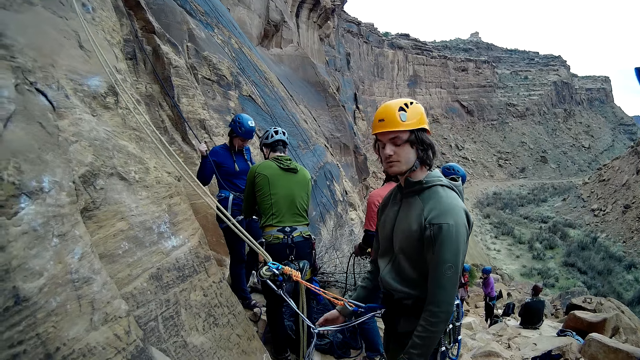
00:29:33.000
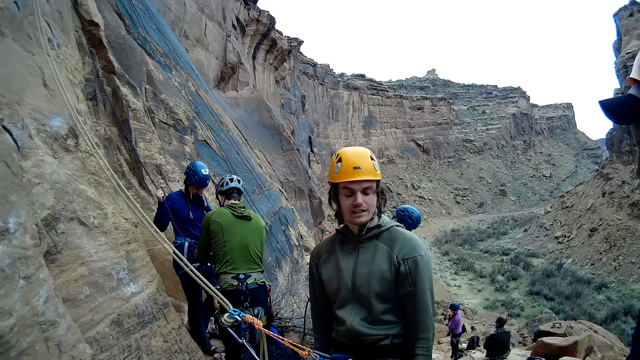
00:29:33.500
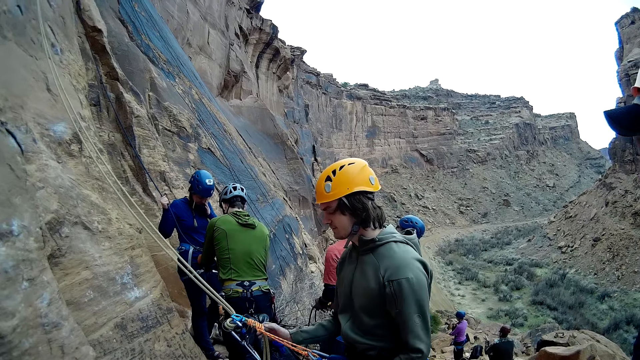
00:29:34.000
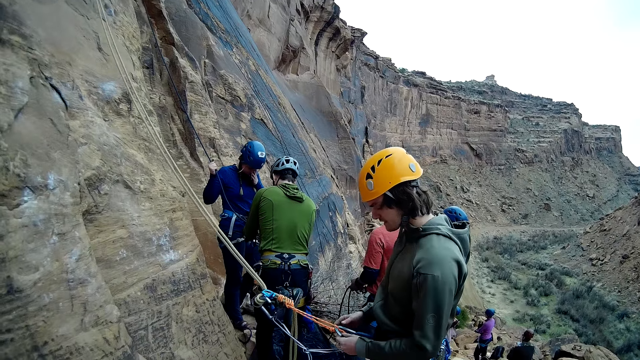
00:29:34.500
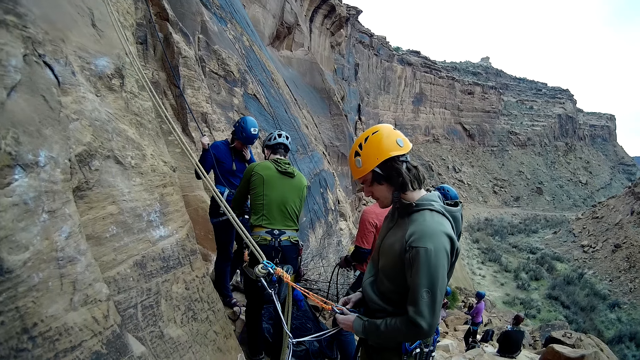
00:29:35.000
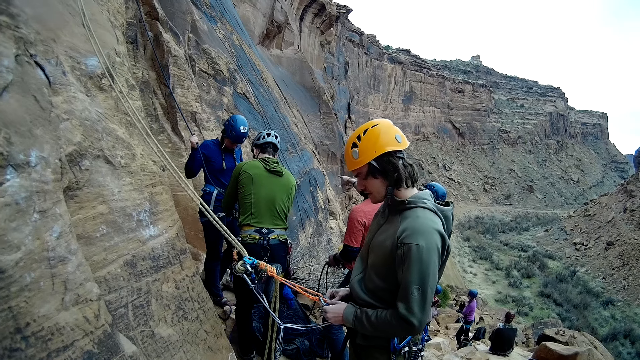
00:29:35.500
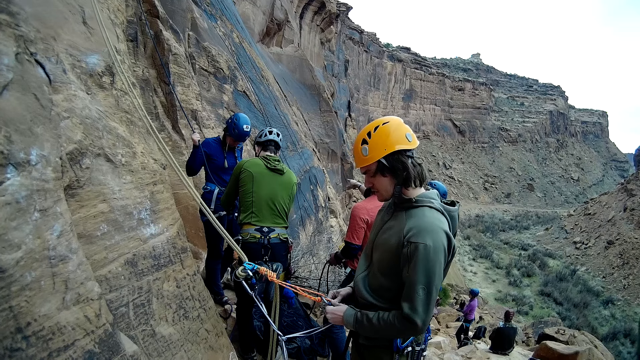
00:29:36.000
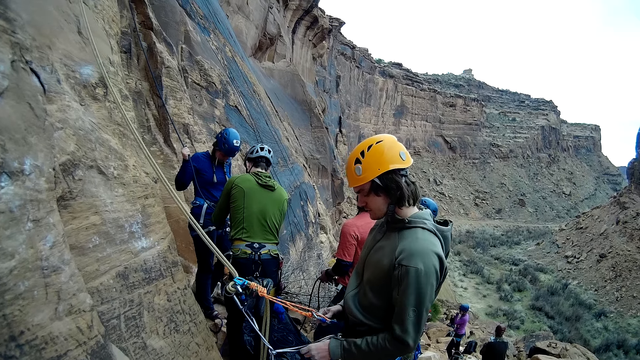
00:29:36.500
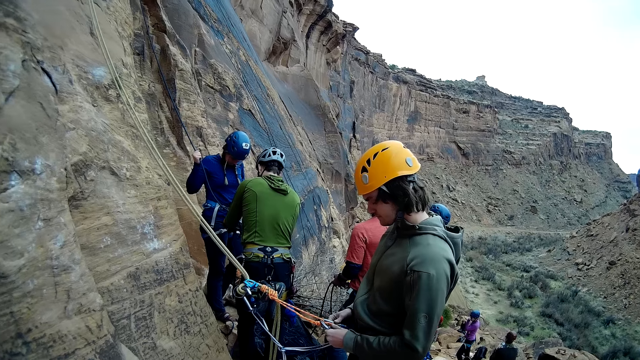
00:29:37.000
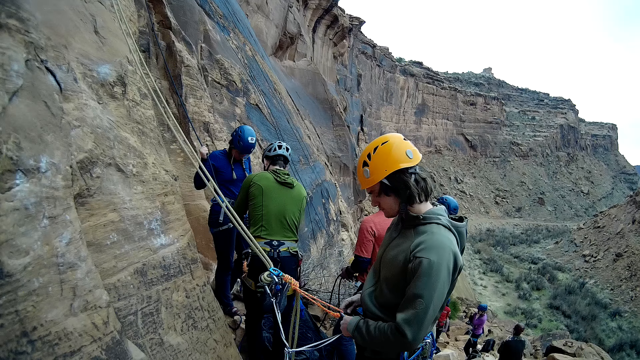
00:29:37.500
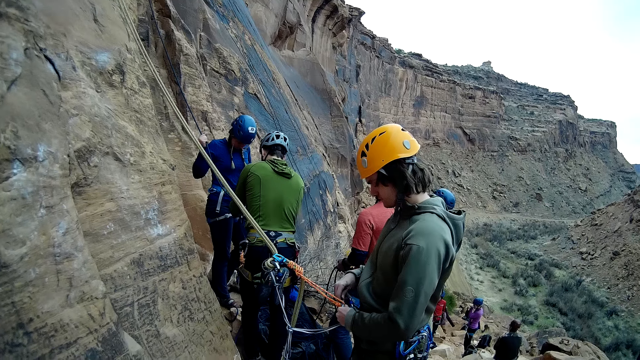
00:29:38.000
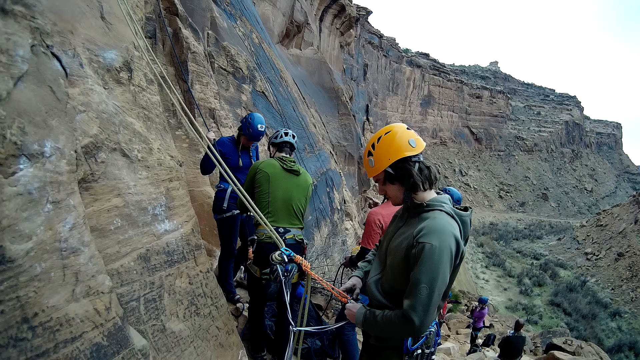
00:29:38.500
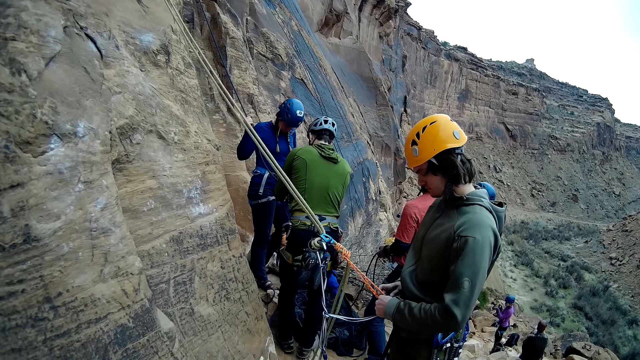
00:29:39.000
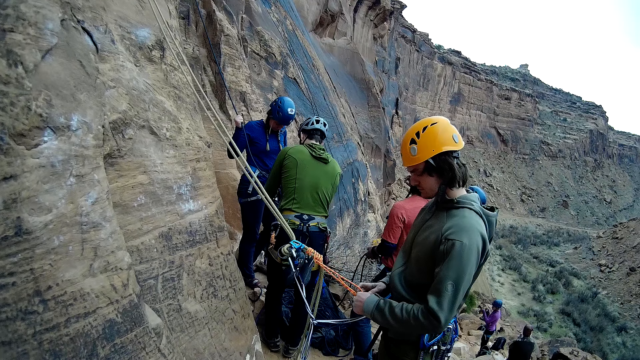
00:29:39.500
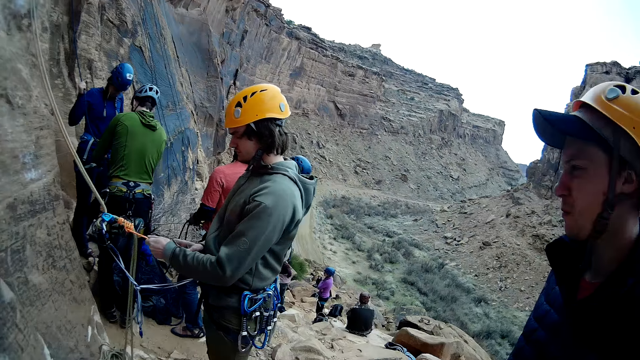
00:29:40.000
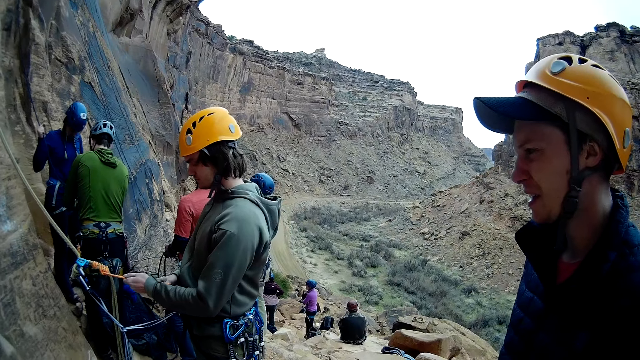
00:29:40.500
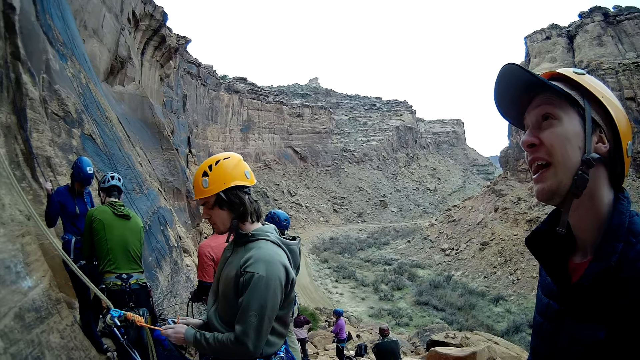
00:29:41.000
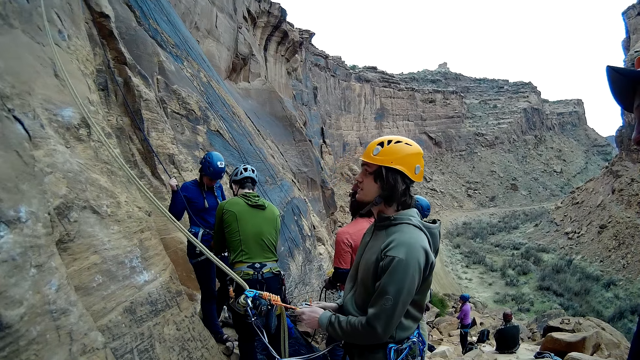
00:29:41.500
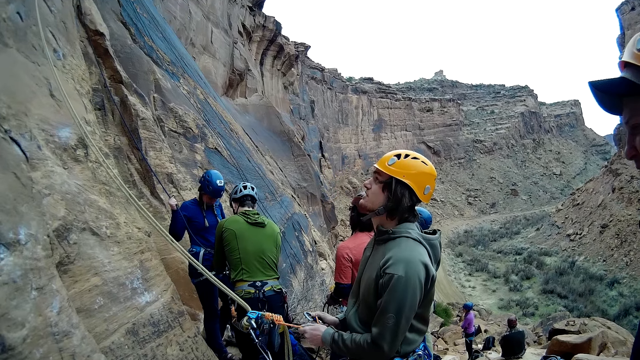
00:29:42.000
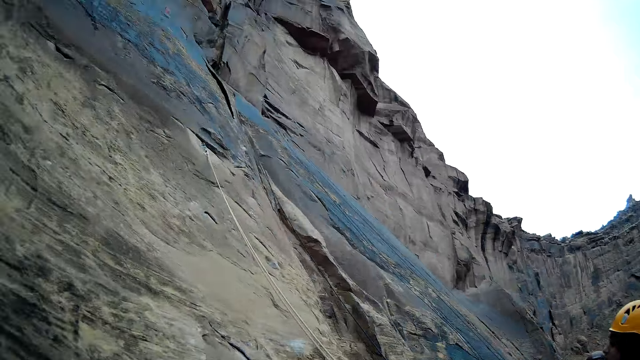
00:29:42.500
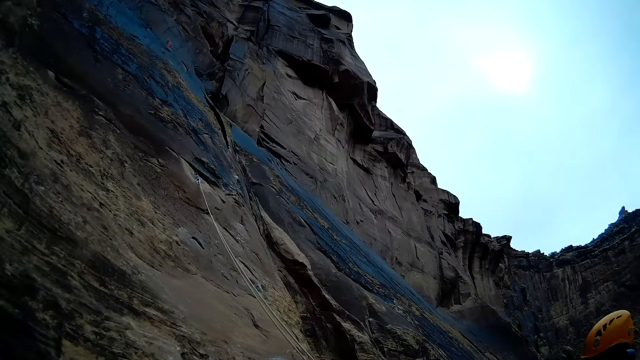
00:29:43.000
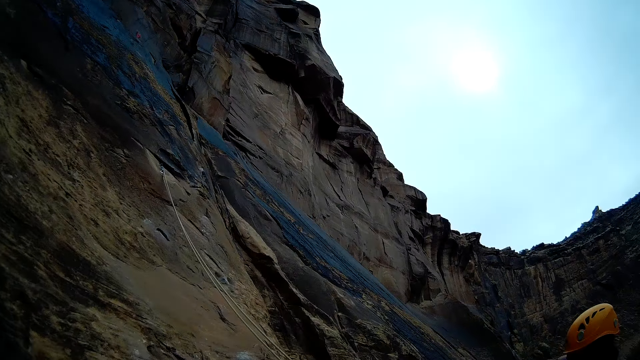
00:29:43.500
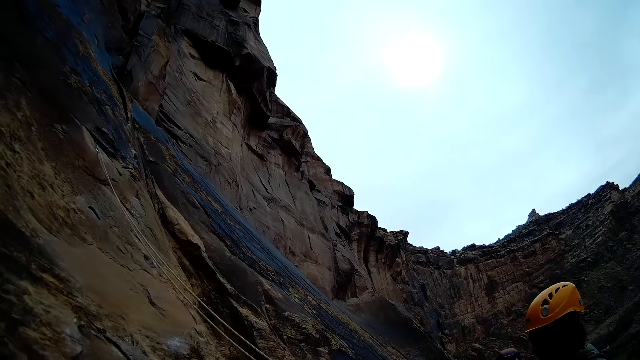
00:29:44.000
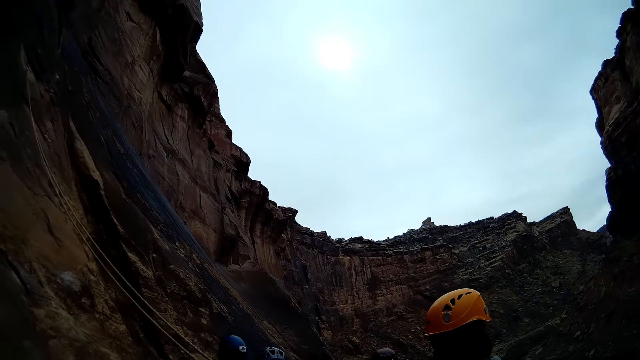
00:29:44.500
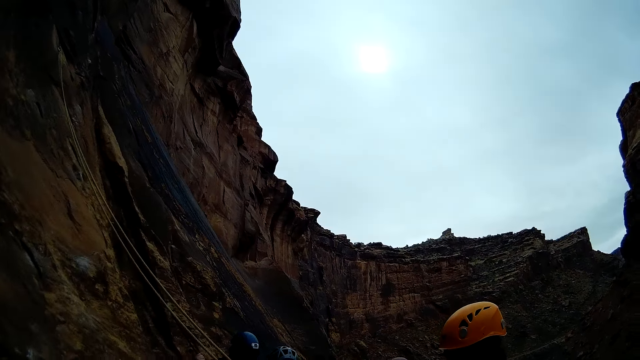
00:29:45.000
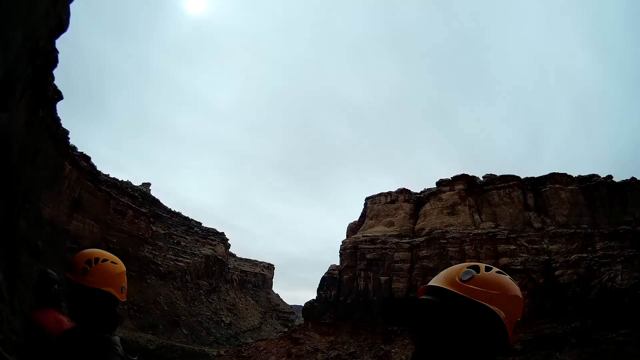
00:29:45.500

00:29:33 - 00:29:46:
A man converses with another man. The first man fixes the mountain climbing rope. The camera wearer looks up the mountain.

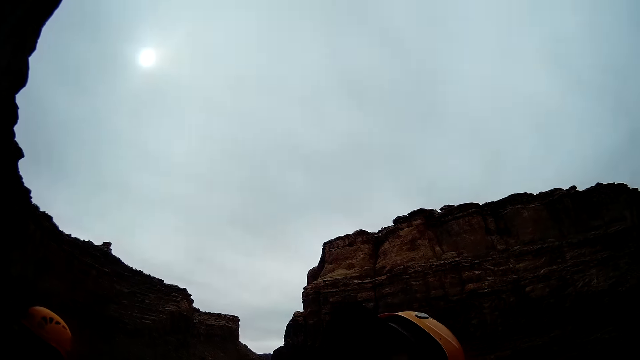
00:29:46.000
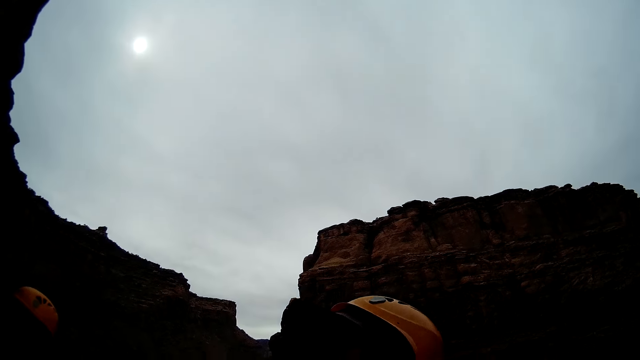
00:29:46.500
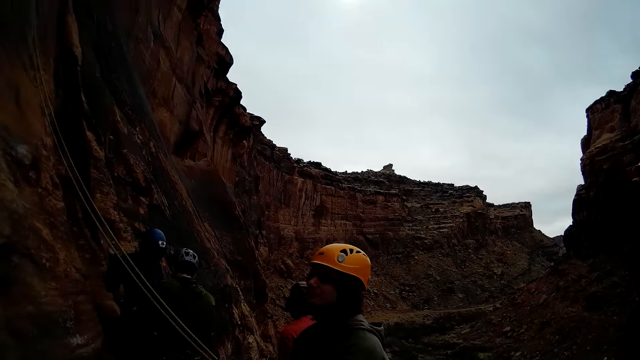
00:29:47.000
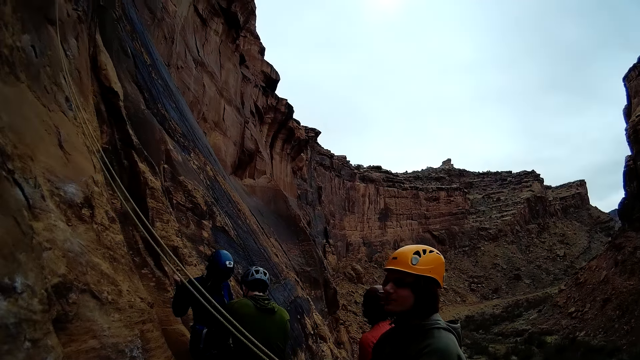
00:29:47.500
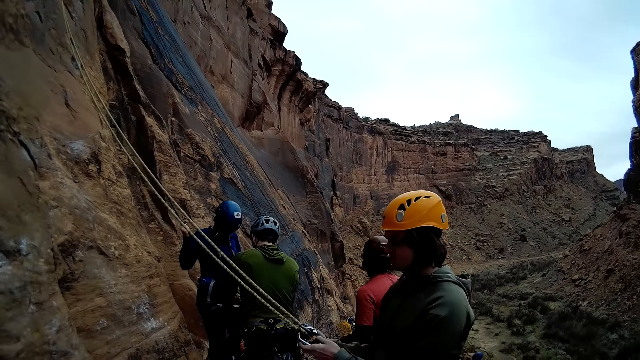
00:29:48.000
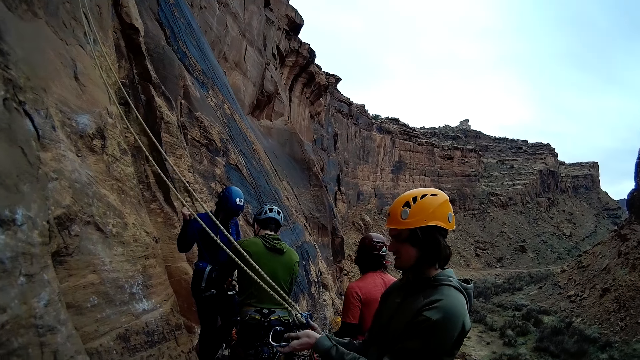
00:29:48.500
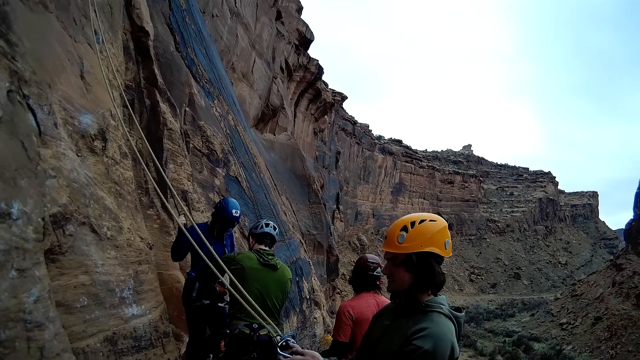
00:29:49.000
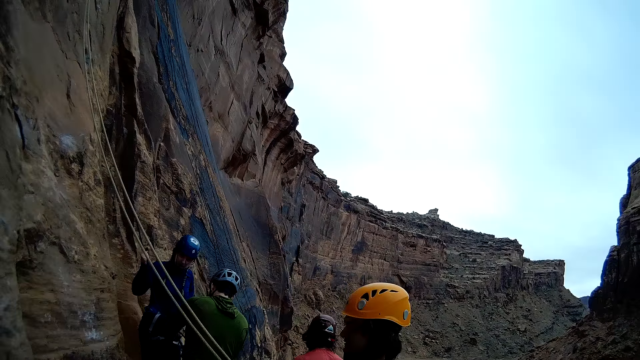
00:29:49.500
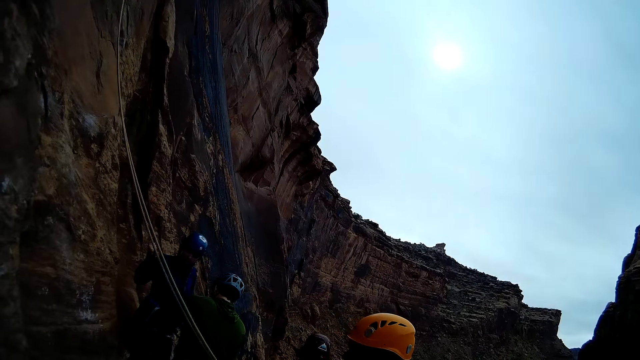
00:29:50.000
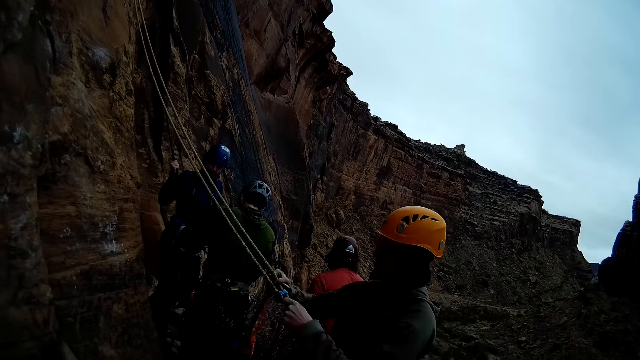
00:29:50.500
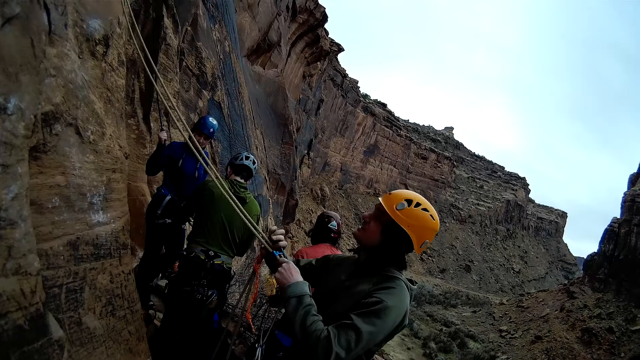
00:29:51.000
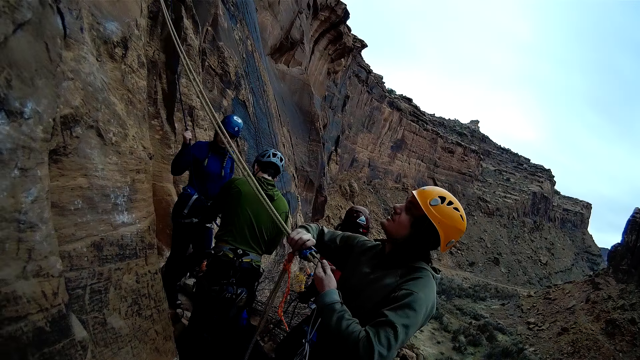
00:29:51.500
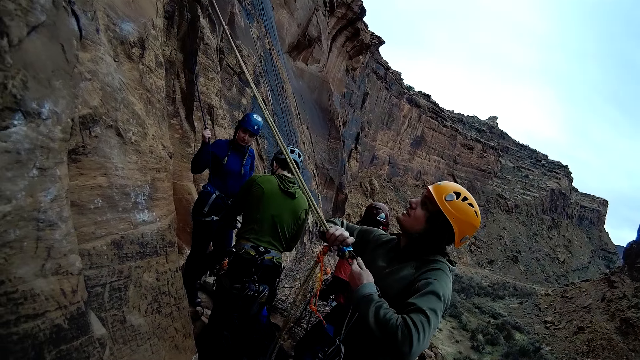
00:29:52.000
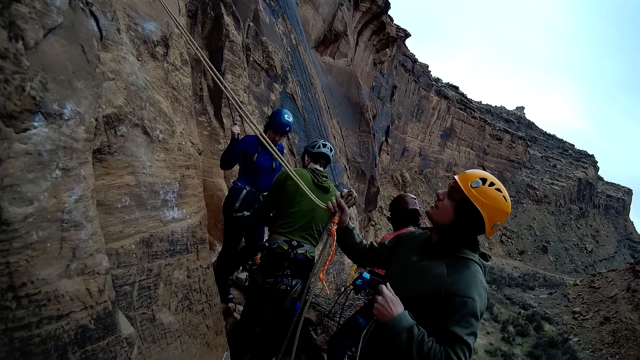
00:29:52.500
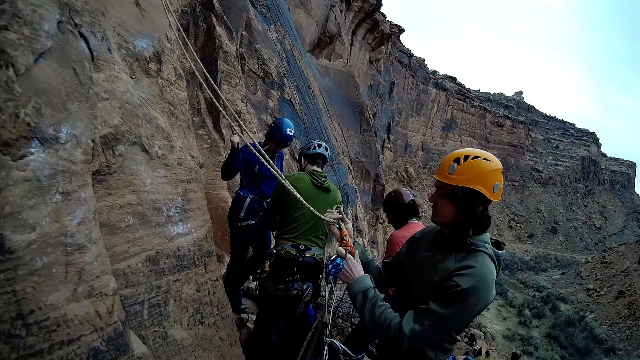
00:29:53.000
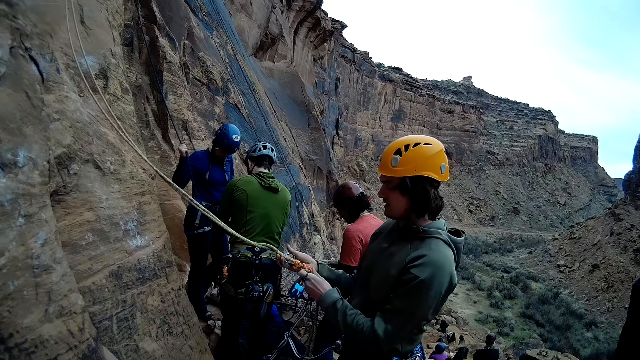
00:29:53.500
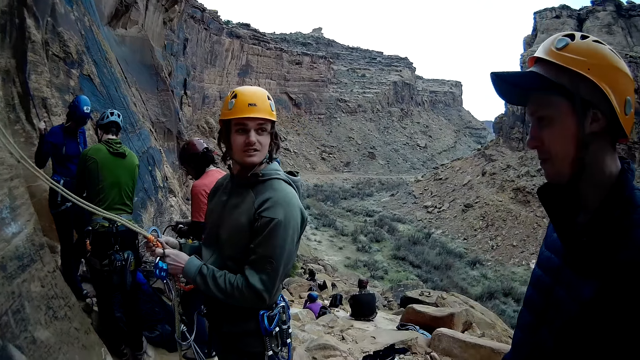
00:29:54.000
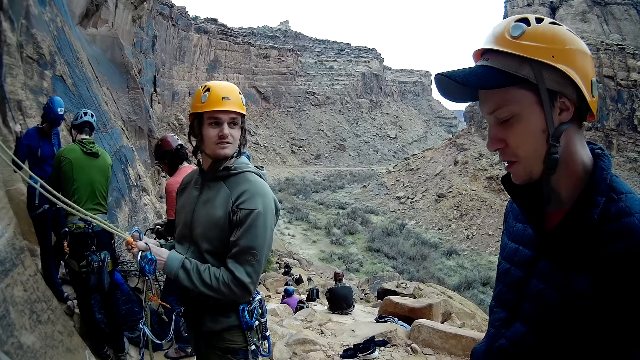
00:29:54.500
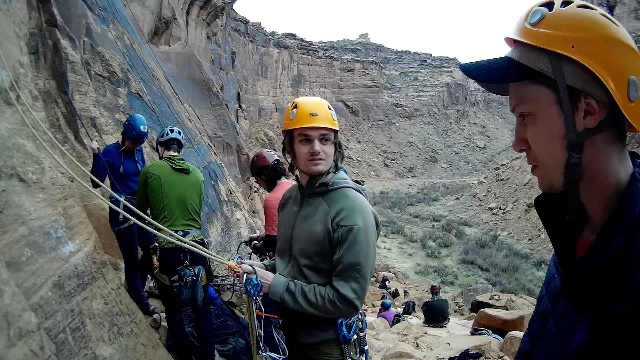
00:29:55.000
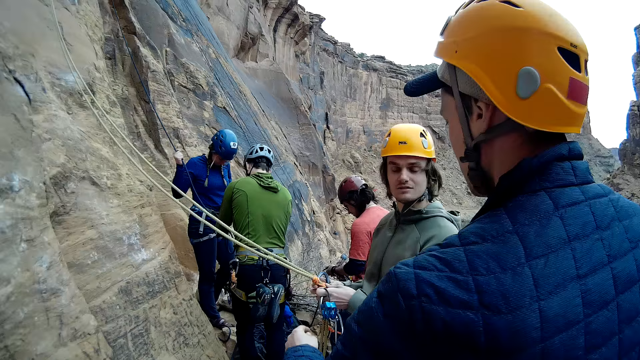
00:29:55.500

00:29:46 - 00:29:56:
The mountain climber unclips the quickdraw from the rope. A man fixes the mountain climbing rope. The man converses with another man.
